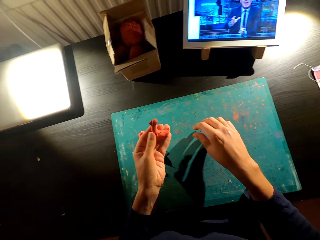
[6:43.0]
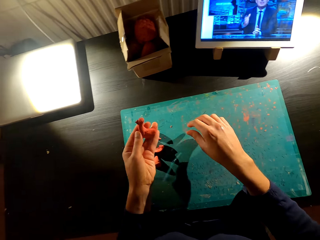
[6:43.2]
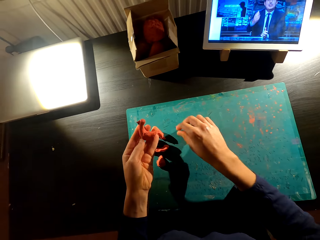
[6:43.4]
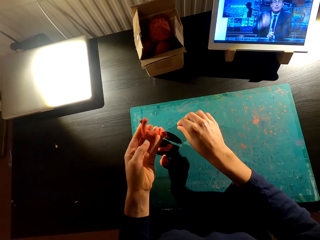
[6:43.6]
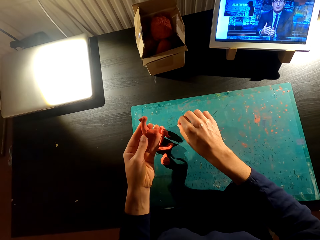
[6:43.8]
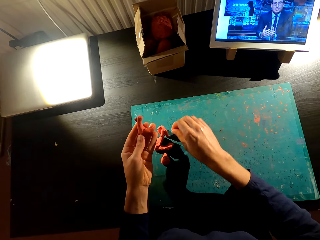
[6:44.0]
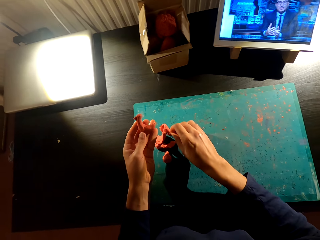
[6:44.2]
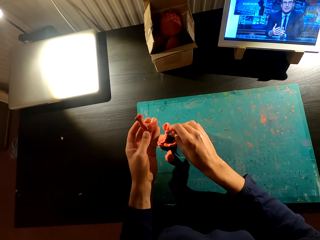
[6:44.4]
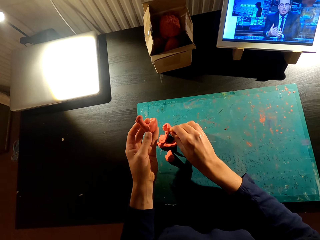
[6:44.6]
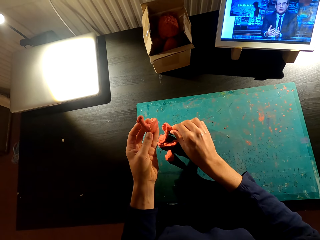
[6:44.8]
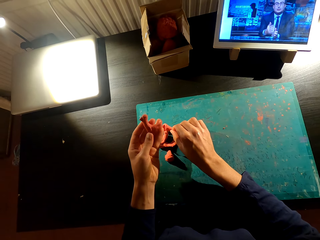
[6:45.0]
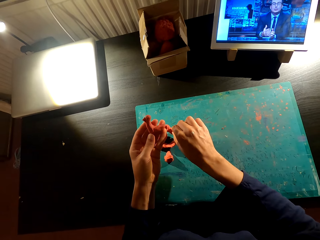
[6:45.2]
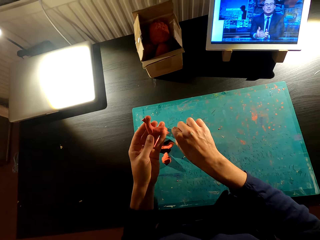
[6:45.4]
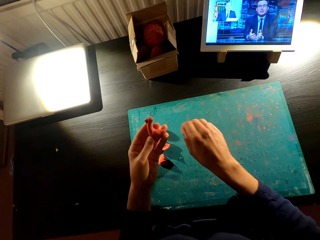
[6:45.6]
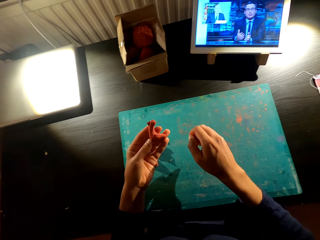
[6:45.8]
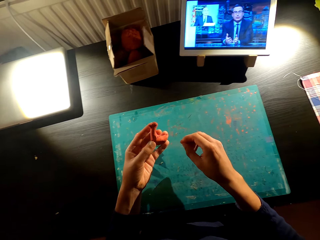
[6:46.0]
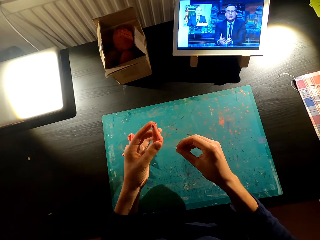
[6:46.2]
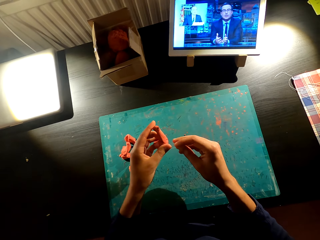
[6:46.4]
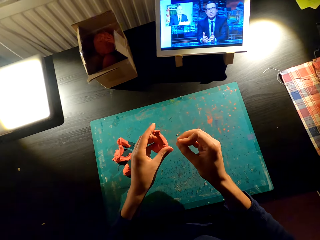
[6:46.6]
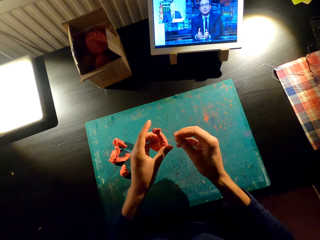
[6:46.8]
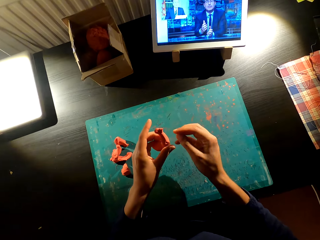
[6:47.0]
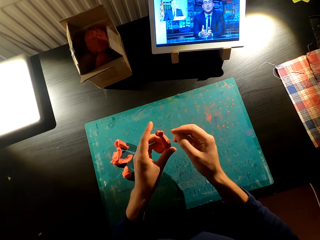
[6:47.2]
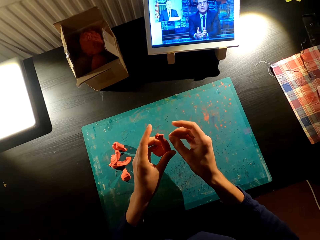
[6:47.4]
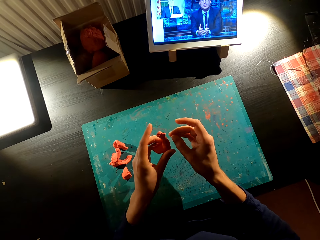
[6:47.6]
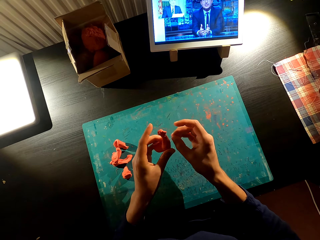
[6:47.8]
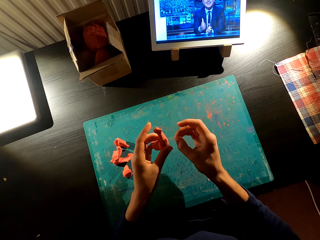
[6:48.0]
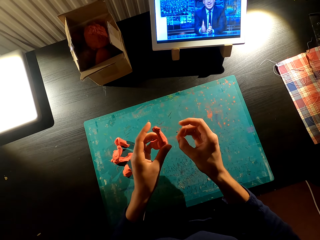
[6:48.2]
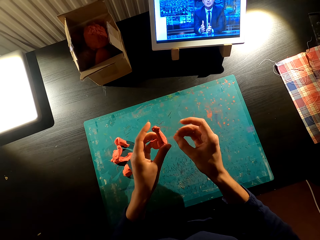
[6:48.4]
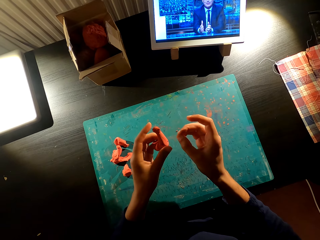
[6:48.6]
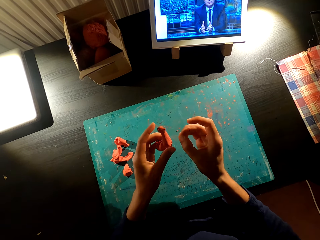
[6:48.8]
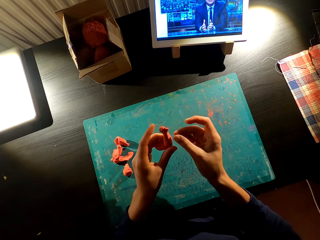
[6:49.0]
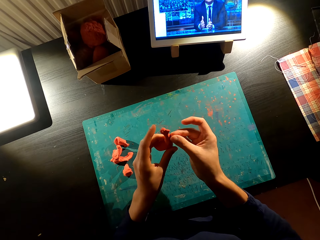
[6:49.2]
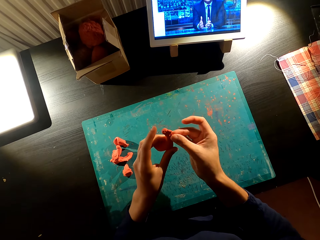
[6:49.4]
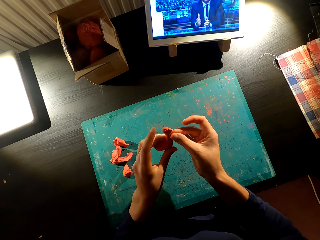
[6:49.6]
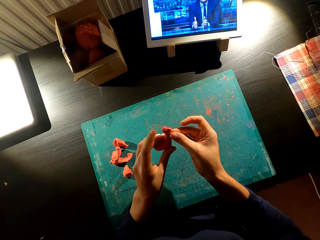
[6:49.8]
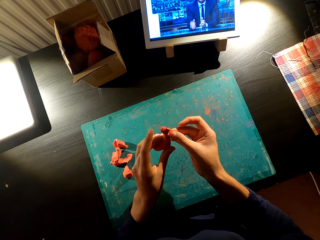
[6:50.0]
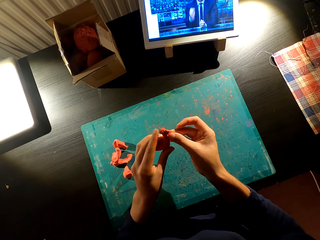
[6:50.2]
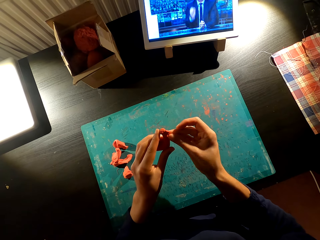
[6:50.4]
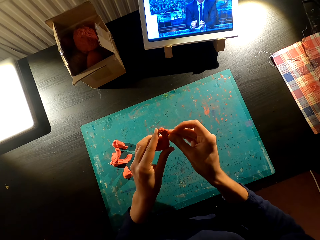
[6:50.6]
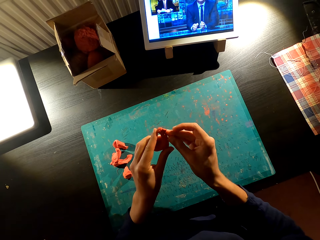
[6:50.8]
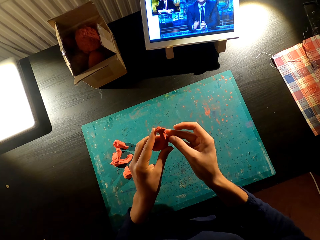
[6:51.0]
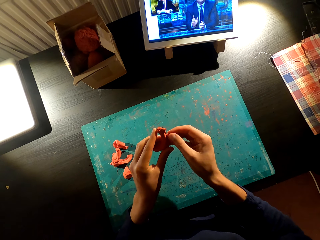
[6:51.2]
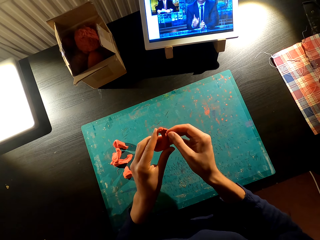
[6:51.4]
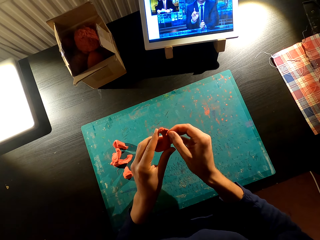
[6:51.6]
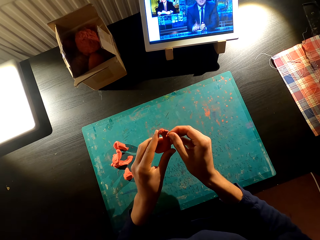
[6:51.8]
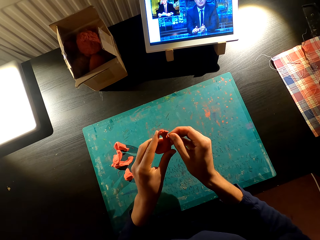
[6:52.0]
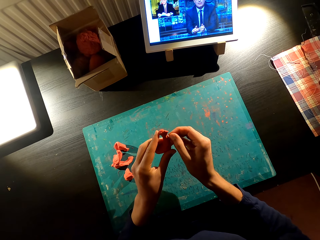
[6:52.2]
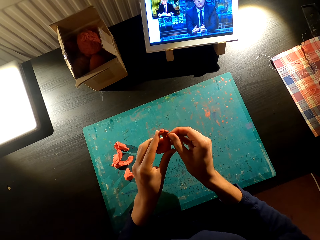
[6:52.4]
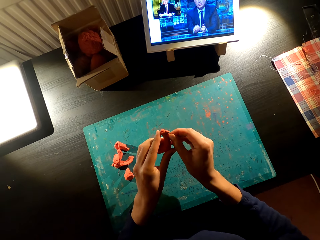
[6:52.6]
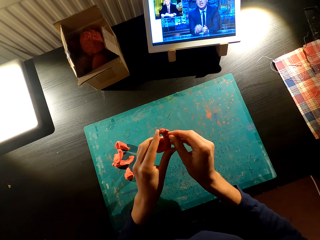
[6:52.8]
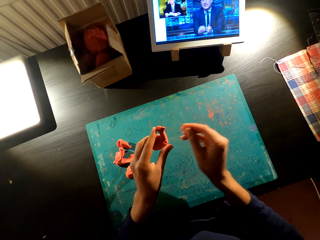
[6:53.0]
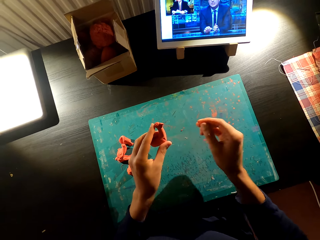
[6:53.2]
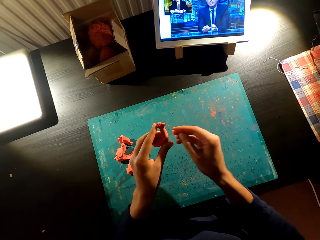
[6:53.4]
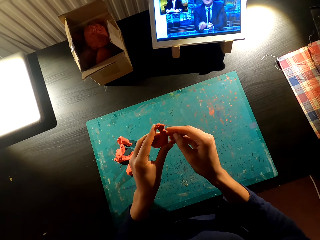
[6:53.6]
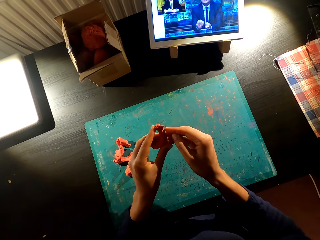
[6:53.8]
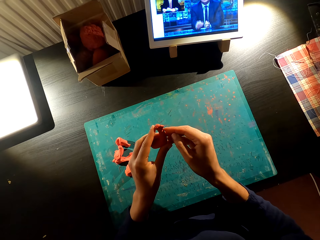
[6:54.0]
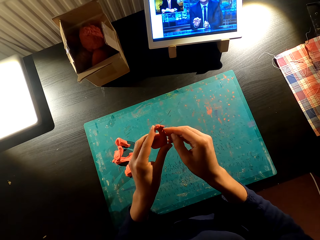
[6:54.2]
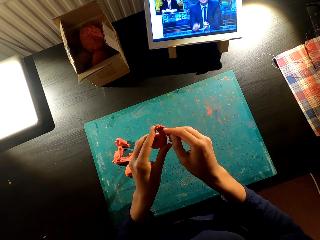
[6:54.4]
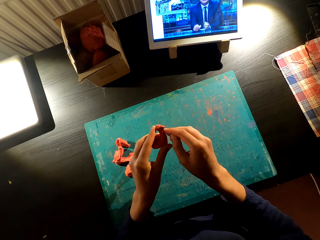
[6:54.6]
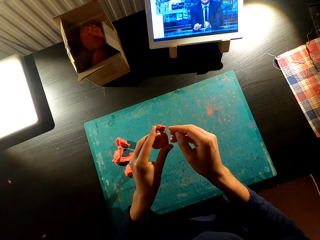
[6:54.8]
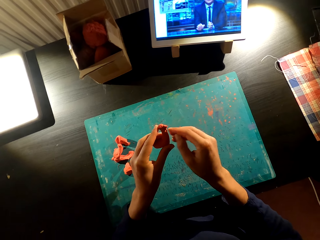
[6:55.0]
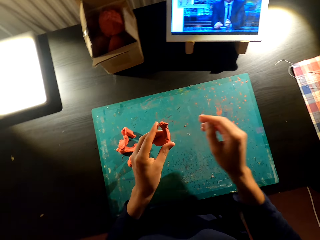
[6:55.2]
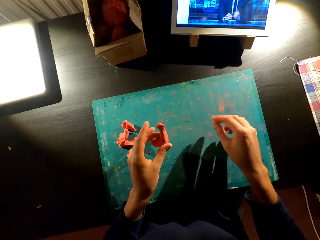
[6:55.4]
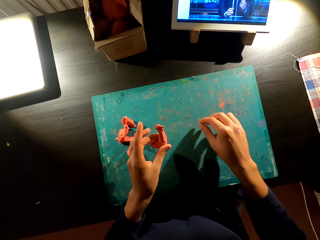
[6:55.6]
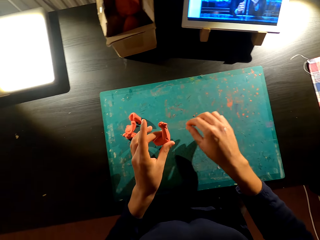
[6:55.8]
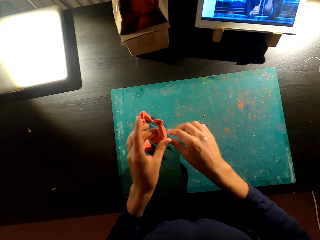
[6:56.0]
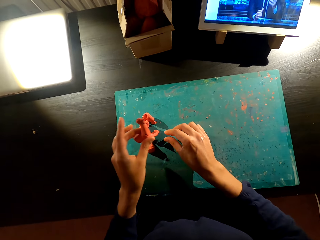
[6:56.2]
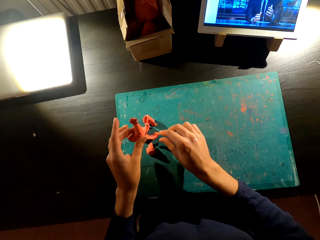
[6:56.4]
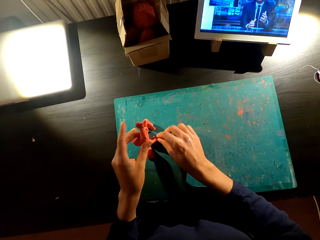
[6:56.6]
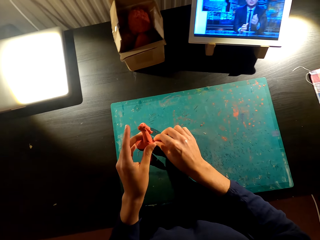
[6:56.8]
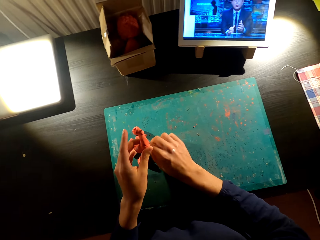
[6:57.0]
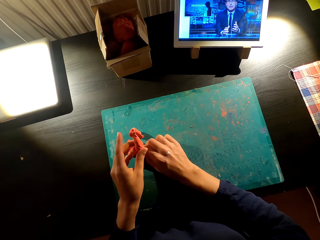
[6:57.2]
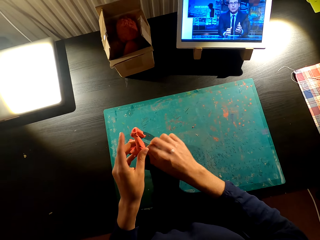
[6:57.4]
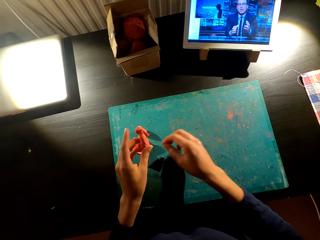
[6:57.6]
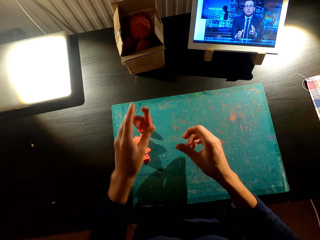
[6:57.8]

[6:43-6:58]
The camera wearer cuts the model on the table. They watch the video on the tablet. They make the toy with the model. They watch the video on the tablet. They make the toy with the model.

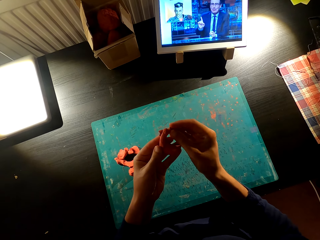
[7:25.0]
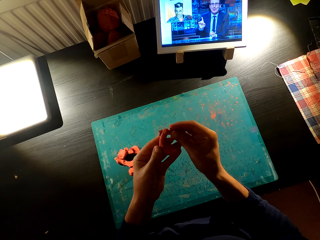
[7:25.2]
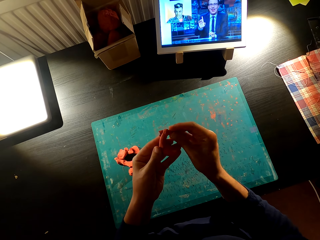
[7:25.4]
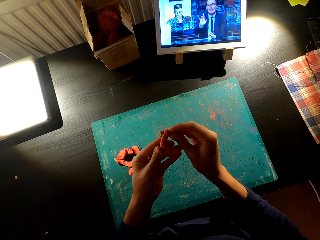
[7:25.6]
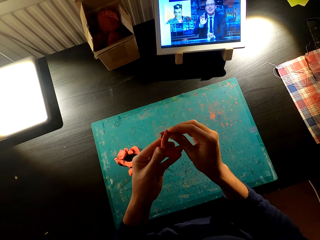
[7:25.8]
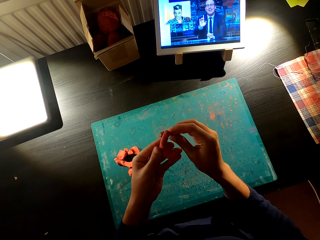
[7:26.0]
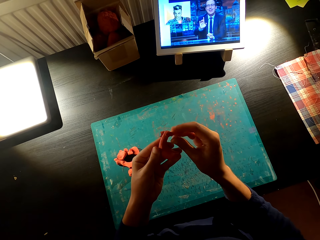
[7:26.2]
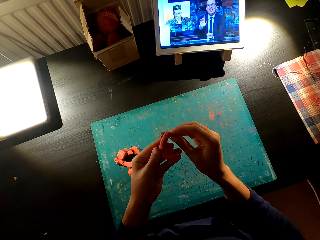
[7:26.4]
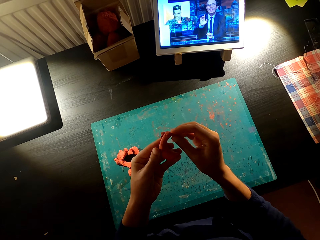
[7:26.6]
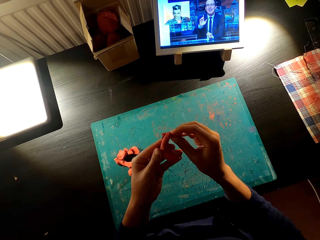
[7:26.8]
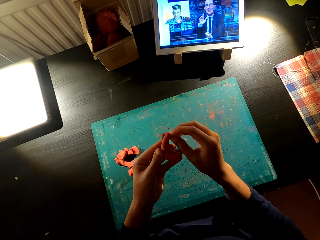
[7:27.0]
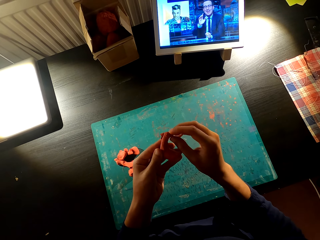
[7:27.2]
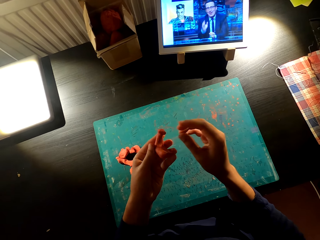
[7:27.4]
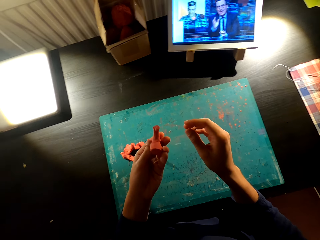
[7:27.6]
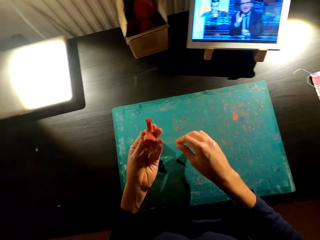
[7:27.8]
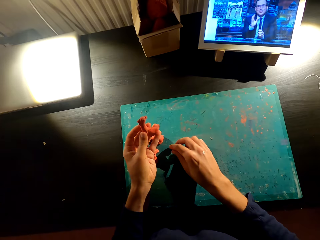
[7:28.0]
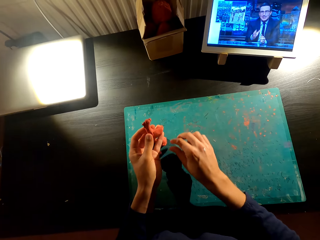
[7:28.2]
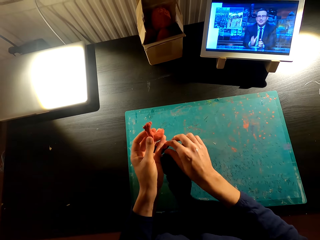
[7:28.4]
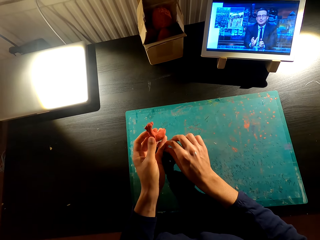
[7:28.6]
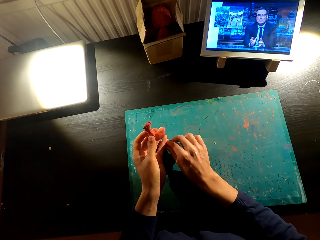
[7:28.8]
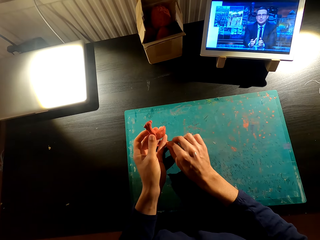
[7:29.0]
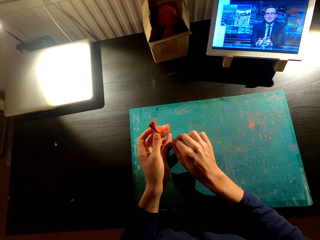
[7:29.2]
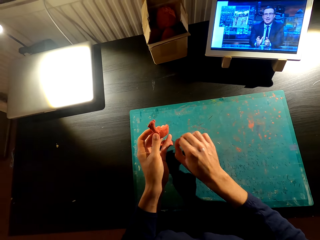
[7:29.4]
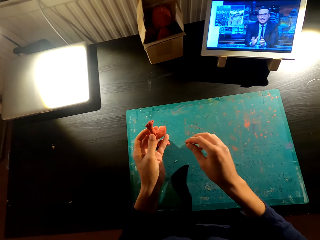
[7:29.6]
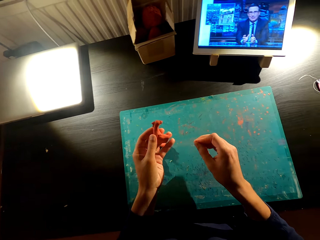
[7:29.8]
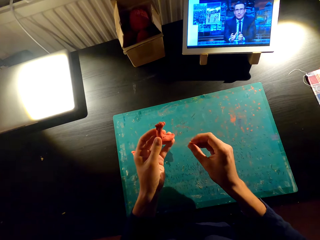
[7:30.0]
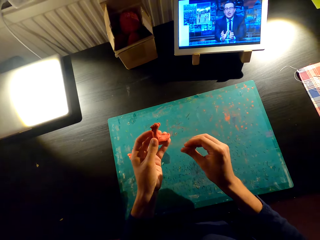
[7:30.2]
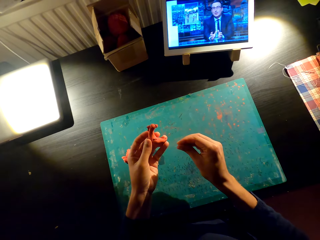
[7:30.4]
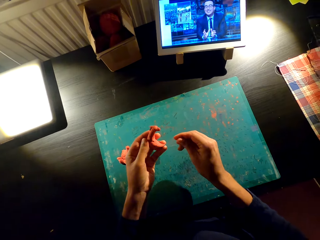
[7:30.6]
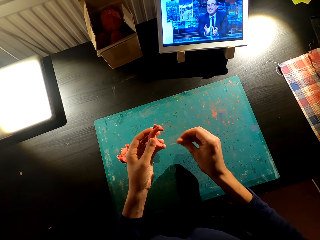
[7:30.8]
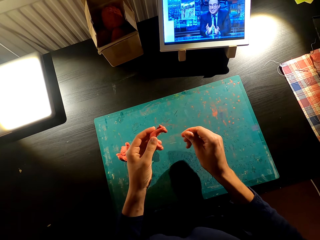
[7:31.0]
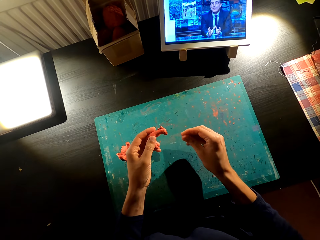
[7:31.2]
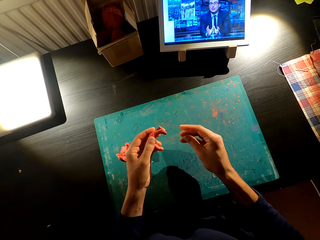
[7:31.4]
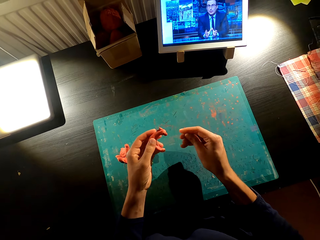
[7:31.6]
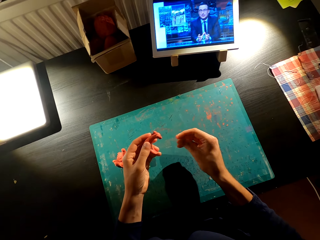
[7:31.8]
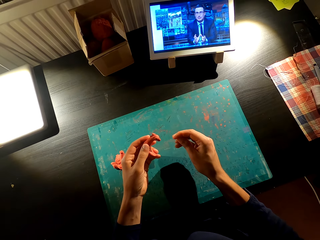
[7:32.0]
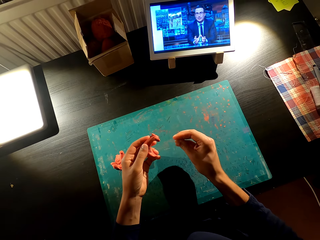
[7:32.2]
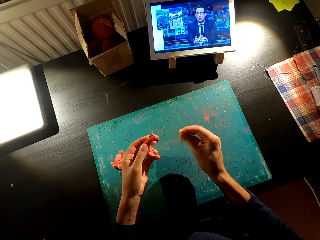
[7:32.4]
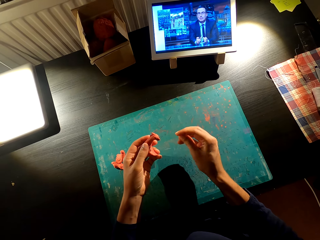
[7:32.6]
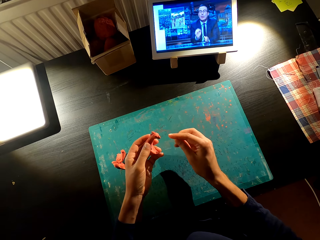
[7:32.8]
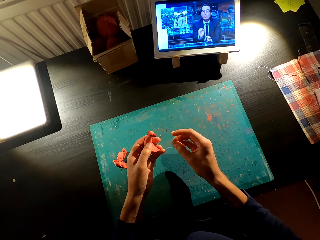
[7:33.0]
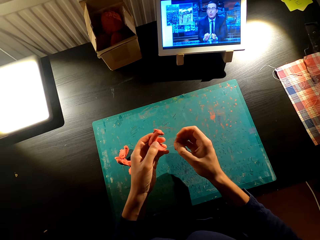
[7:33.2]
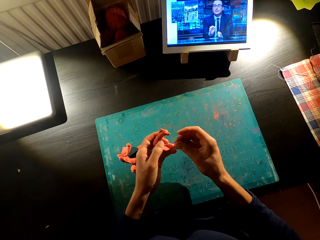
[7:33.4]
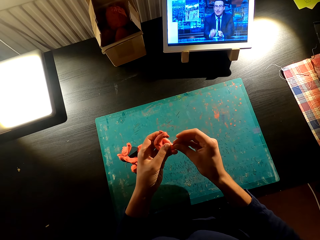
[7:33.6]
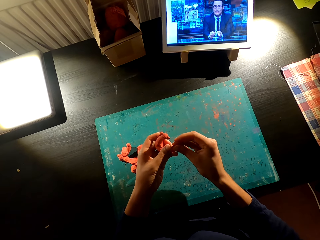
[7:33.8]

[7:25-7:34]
The camera wearer cuts the model on the table. They watch the video on the table.
